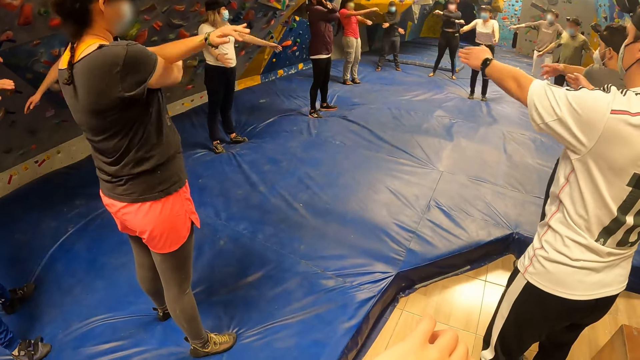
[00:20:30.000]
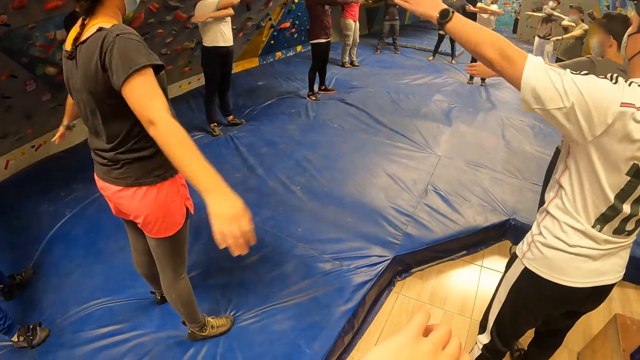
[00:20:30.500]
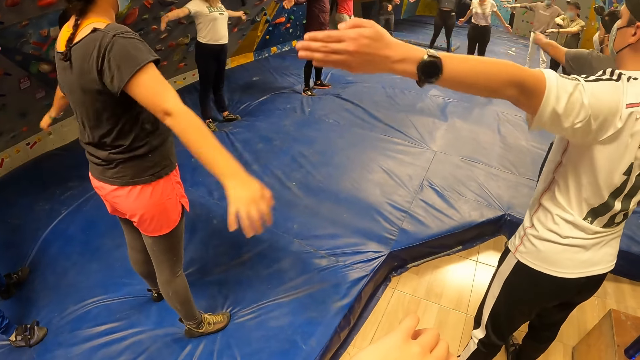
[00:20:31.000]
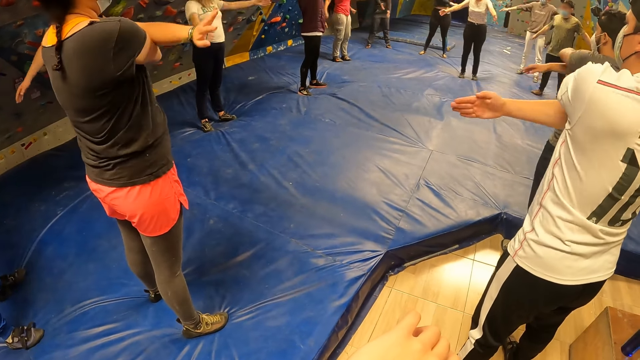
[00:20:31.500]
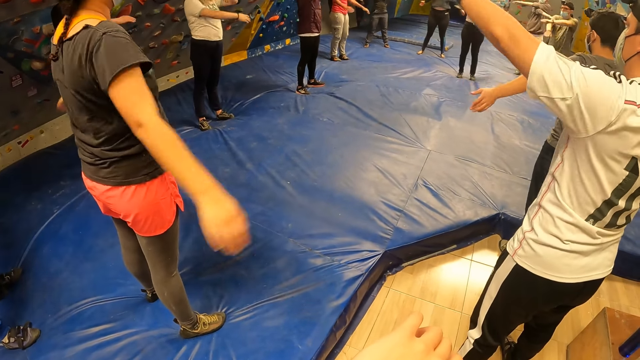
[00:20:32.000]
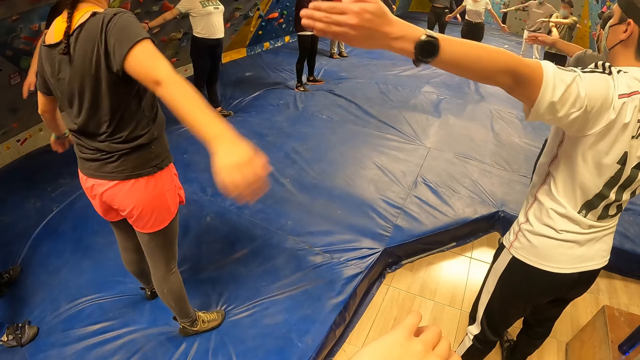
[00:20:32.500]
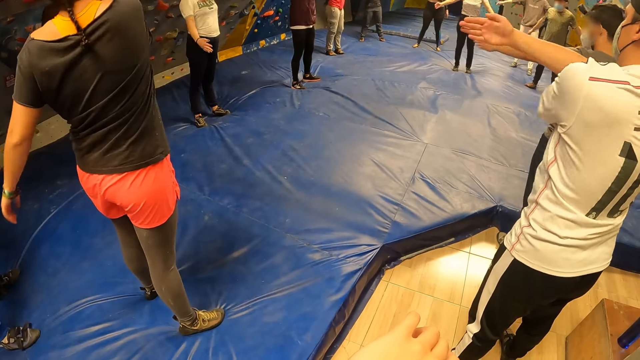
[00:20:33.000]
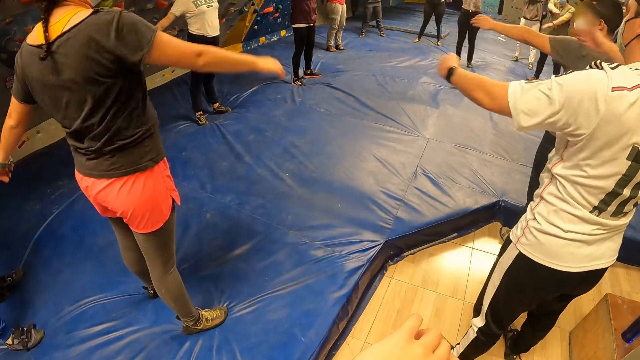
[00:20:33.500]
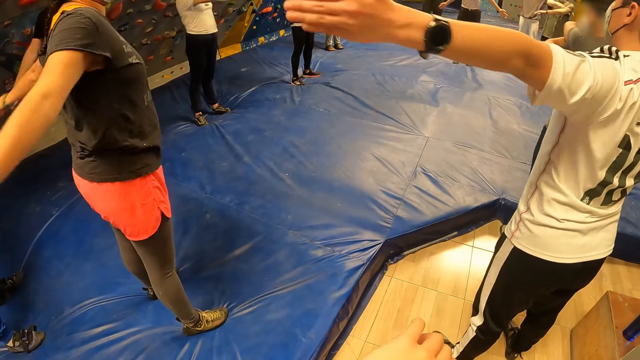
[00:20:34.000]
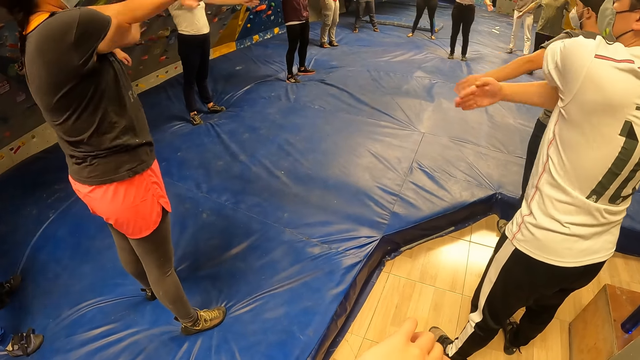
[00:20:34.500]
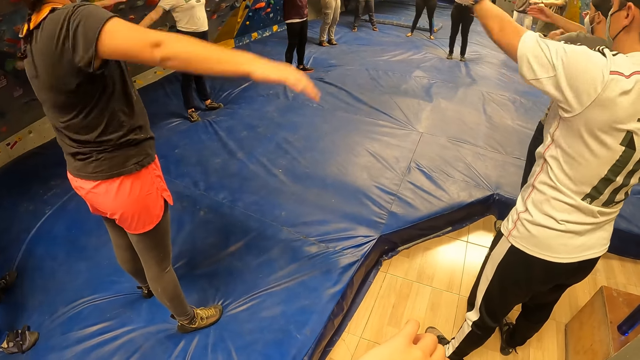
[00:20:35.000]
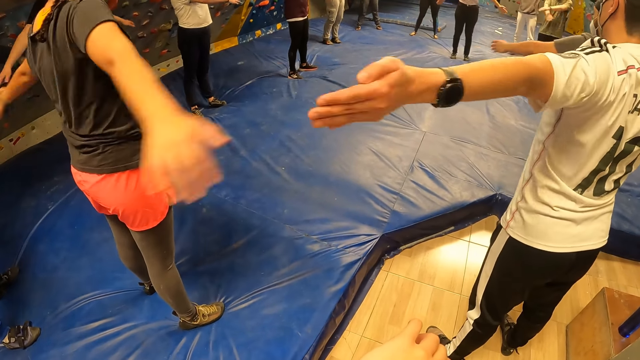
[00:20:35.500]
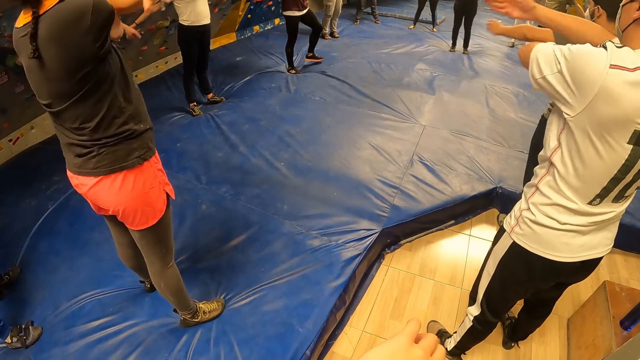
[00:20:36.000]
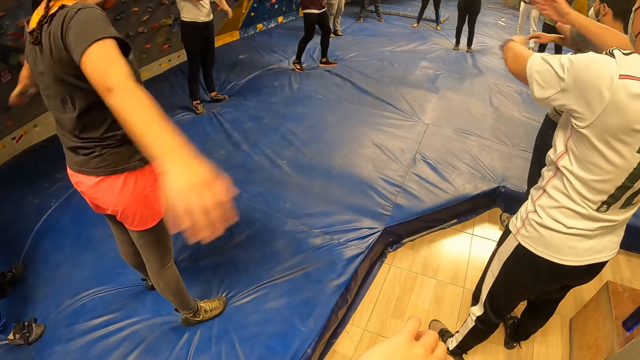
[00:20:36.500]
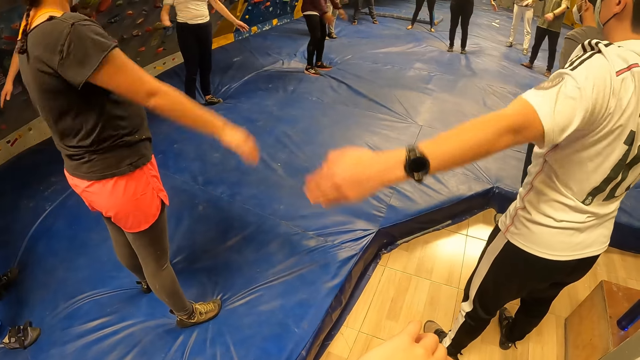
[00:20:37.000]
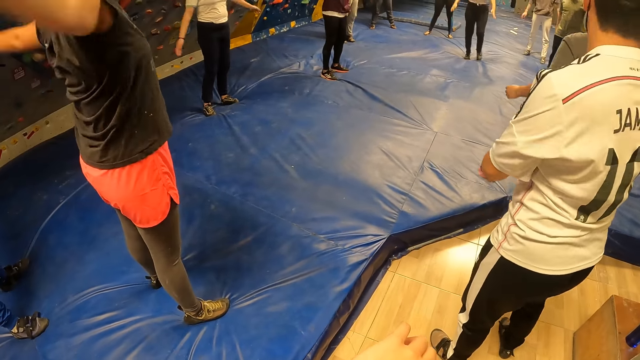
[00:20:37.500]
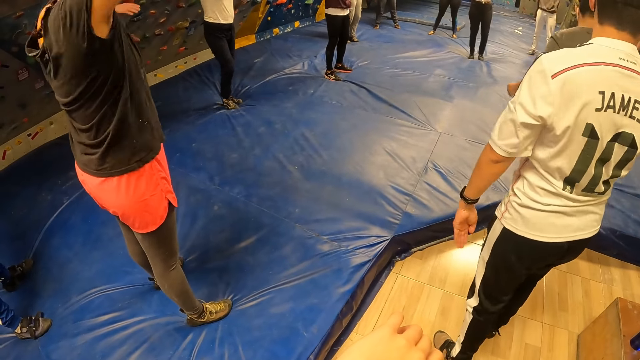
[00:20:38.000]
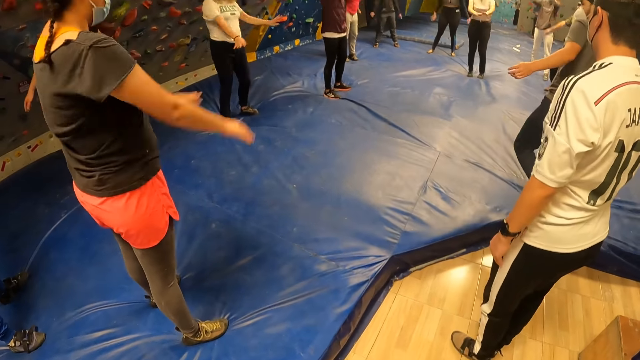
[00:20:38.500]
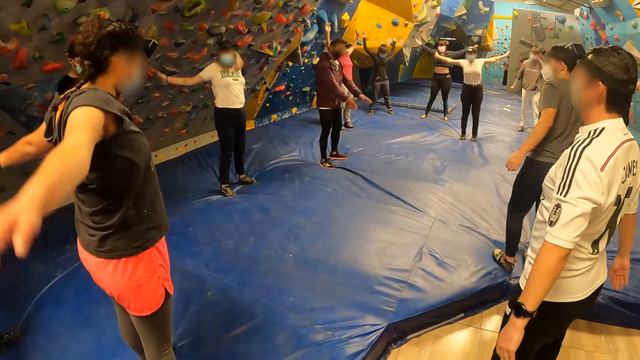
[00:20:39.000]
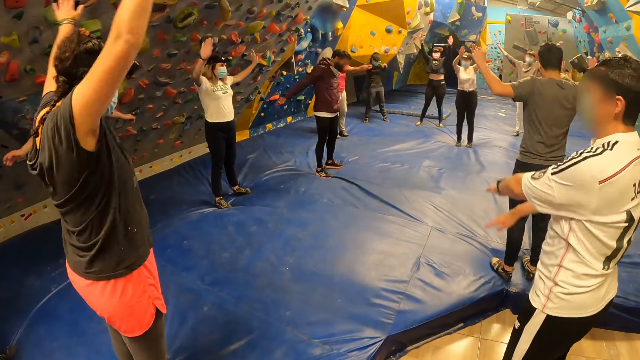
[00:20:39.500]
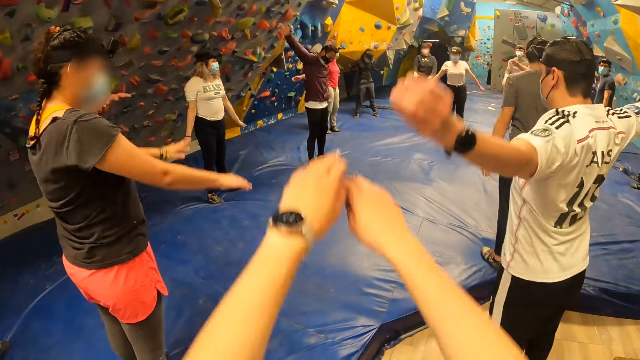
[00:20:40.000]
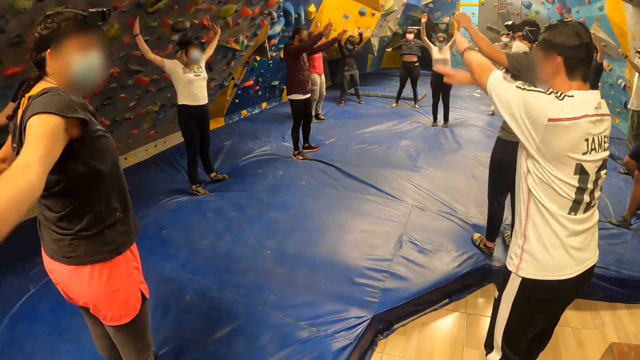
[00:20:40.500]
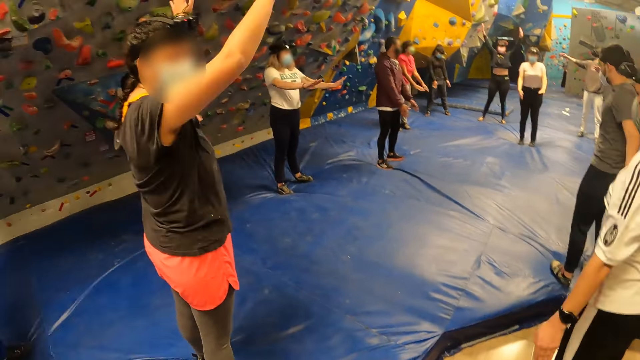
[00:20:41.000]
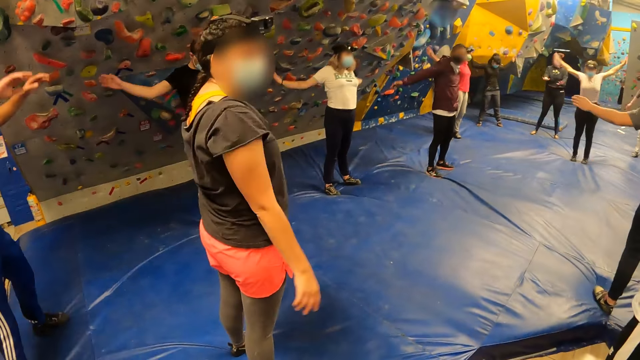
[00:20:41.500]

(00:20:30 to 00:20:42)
The camera wearer looks around. They look around again. They move their hand.

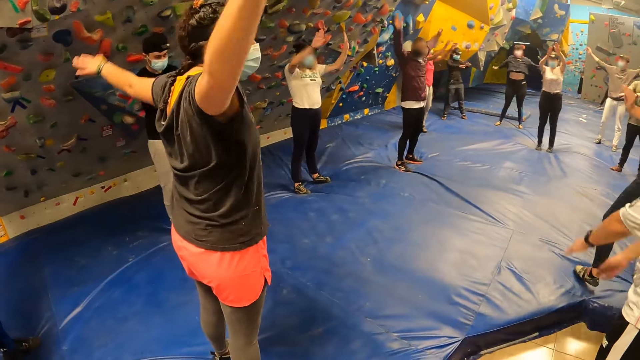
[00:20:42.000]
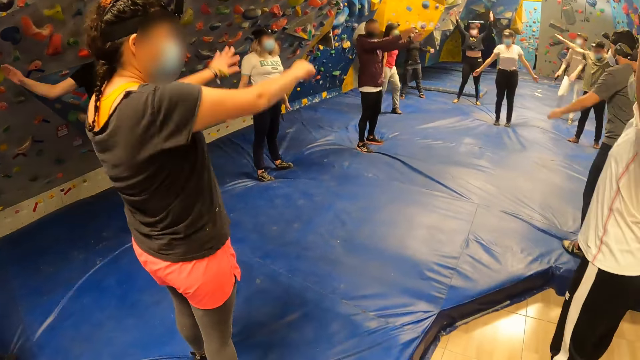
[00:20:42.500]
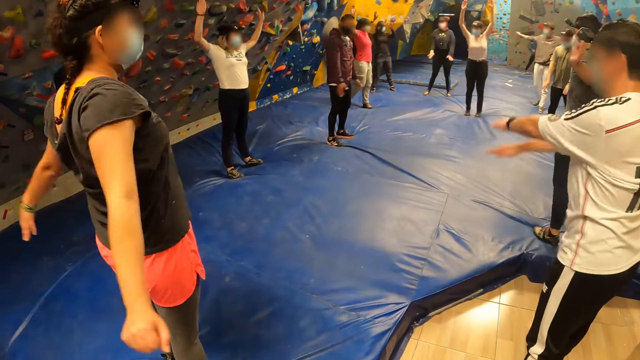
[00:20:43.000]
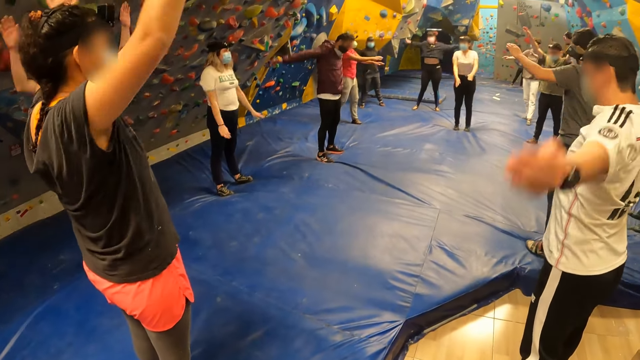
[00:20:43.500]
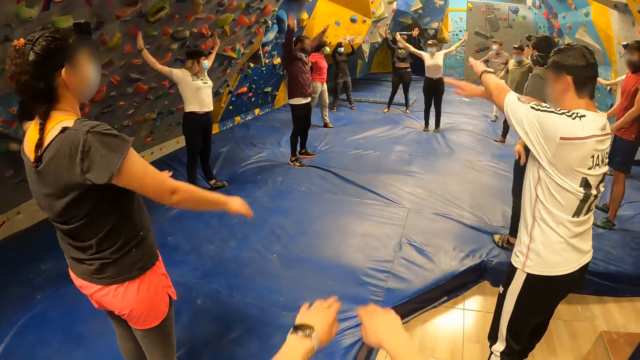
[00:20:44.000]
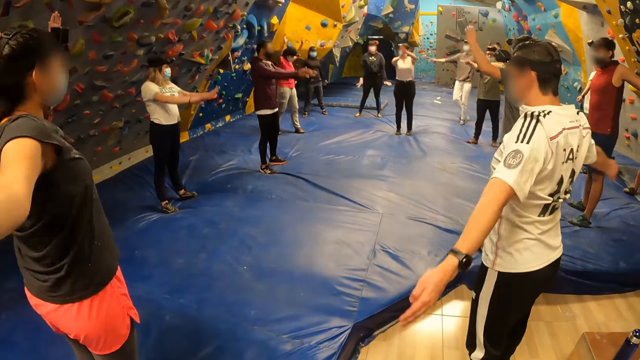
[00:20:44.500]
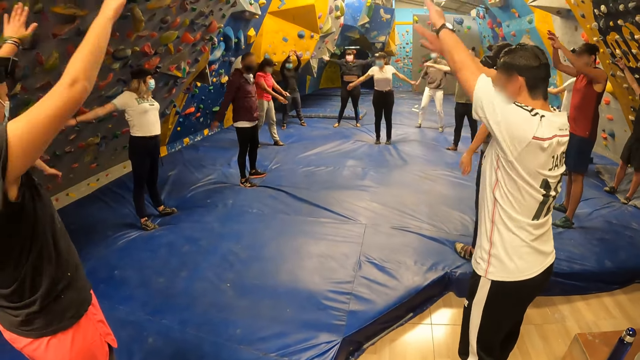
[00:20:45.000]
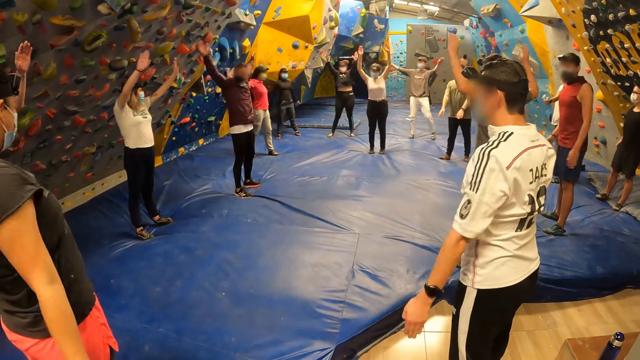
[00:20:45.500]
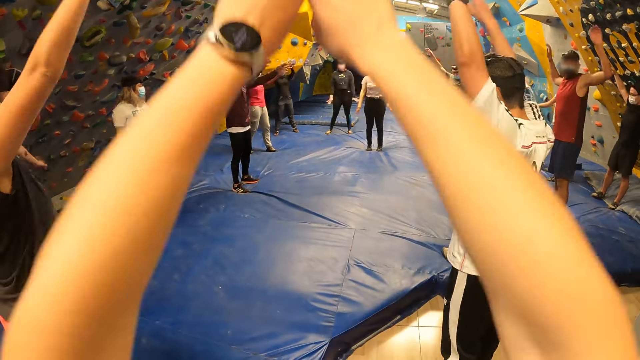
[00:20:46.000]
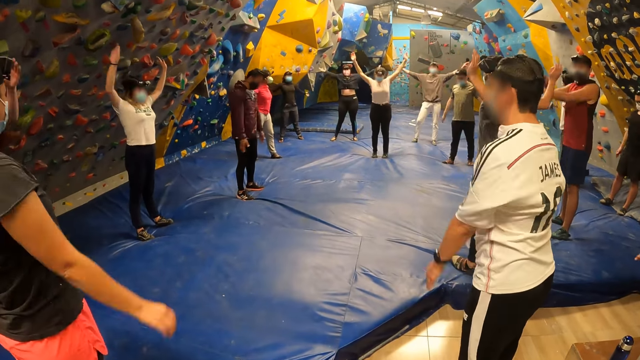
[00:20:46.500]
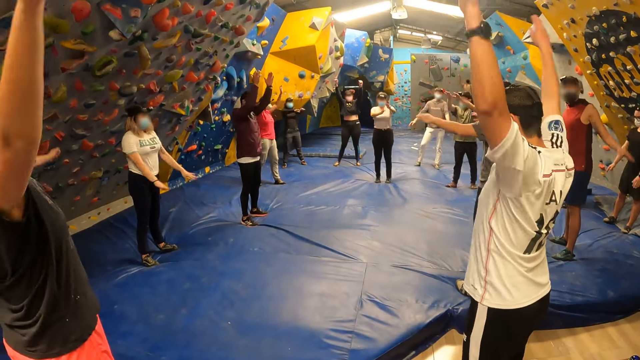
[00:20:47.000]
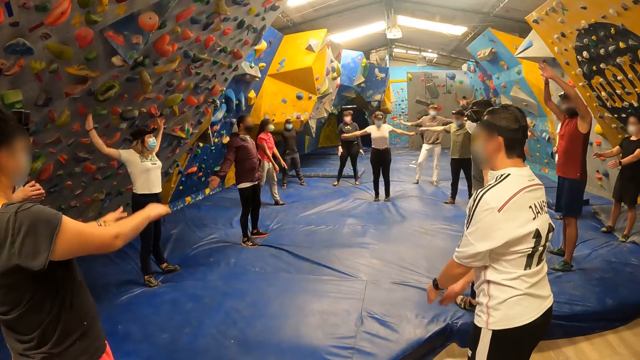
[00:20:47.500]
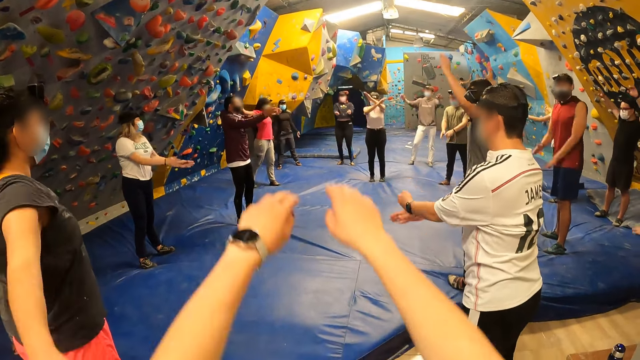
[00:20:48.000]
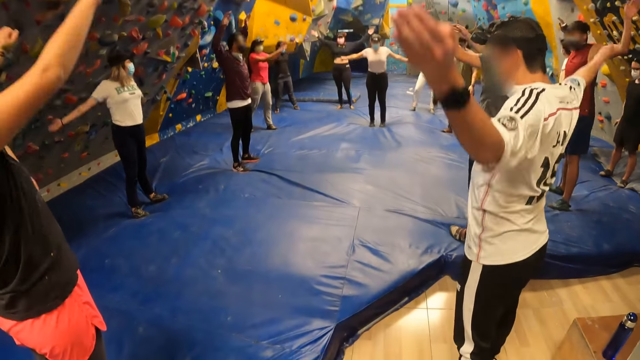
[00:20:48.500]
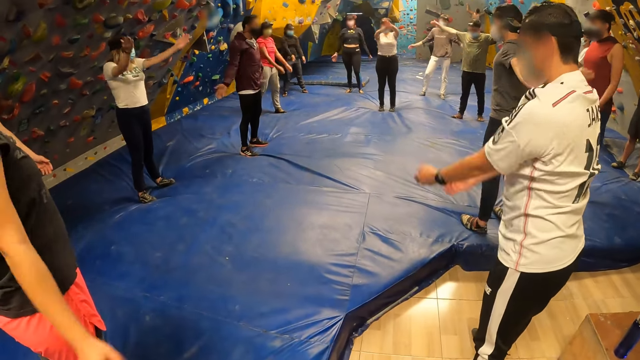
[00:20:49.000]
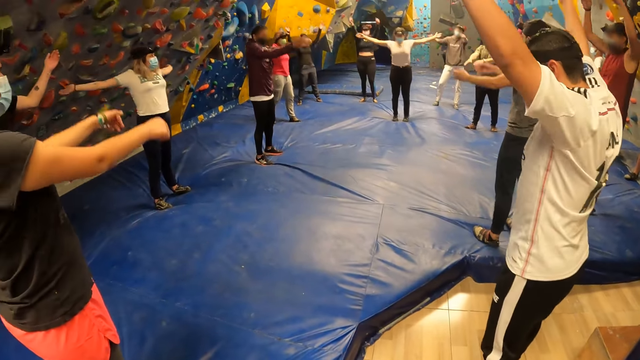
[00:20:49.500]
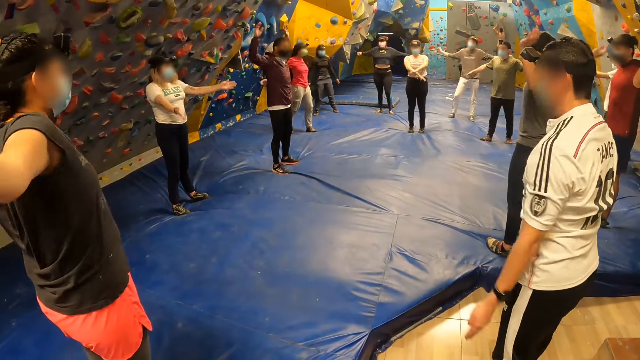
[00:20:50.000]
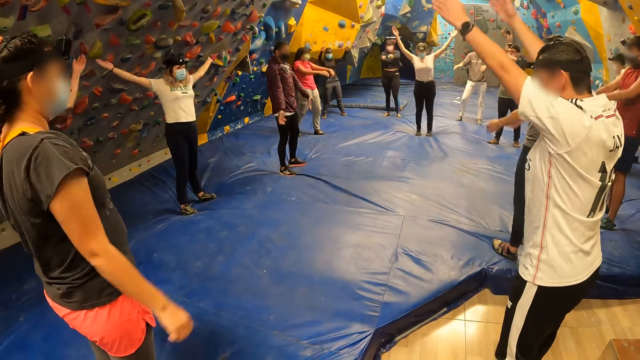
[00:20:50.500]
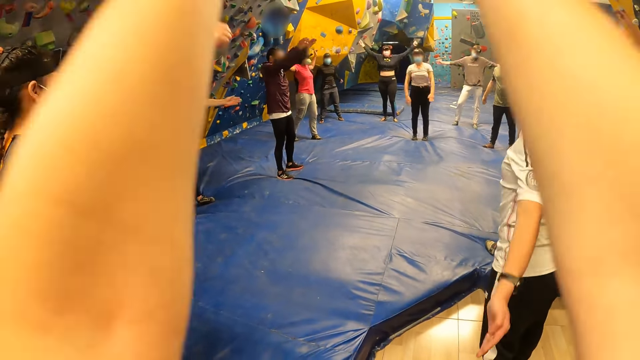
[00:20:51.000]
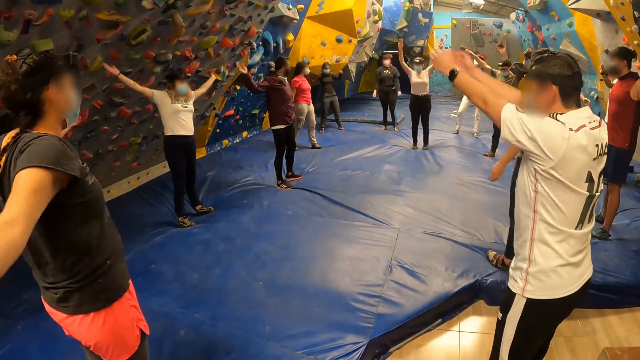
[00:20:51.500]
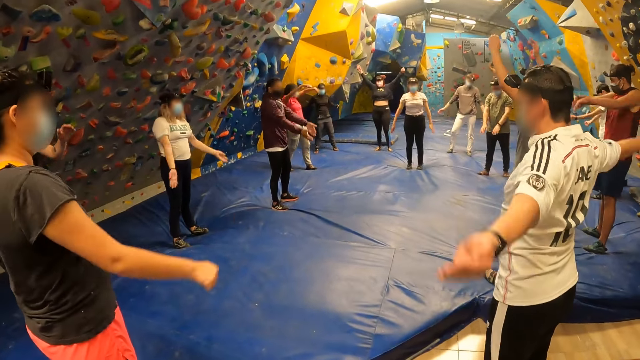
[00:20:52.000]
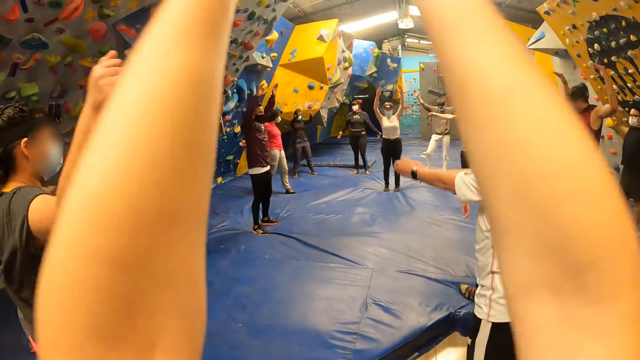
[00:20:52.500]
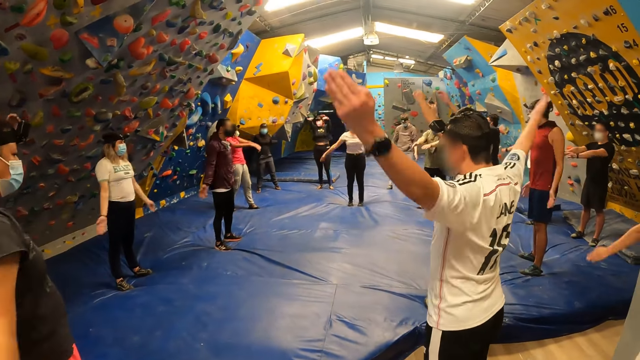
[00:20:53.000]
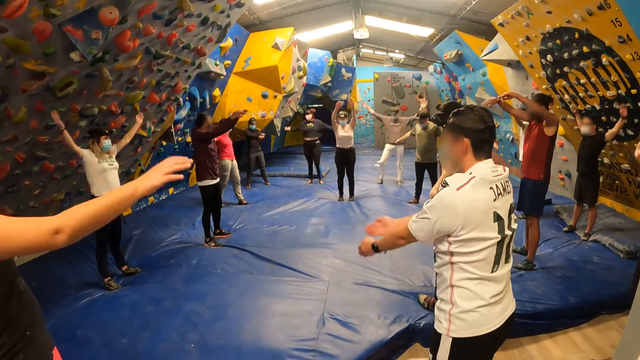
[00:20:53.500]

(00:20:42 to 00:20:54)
The camera wearer moves a hand. They move a hand again. They exercise. They exercise again. They look around. They exercise.
